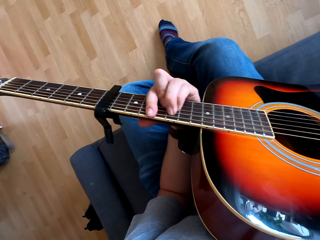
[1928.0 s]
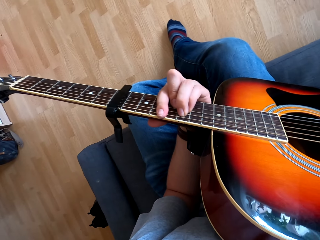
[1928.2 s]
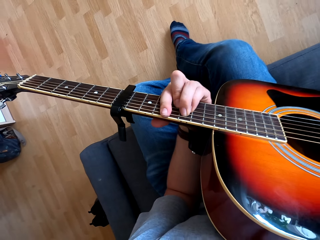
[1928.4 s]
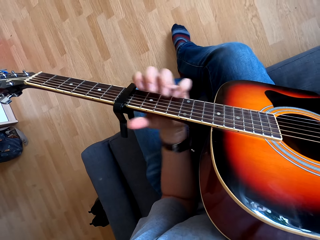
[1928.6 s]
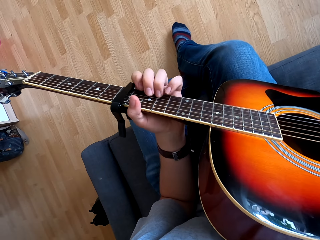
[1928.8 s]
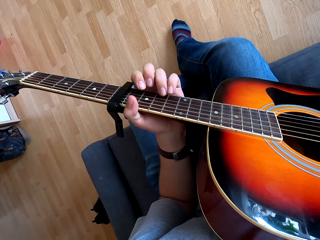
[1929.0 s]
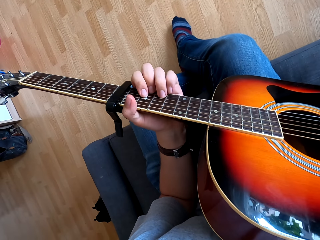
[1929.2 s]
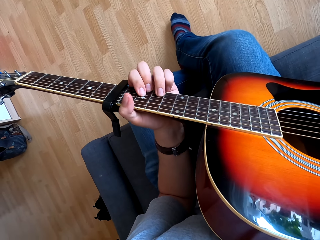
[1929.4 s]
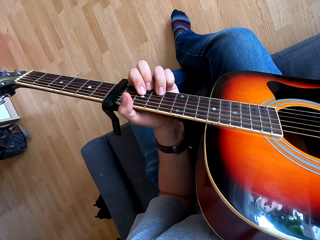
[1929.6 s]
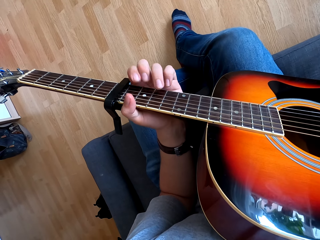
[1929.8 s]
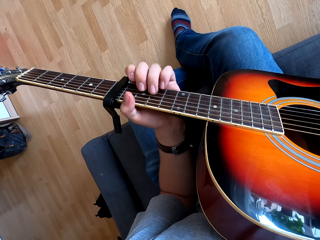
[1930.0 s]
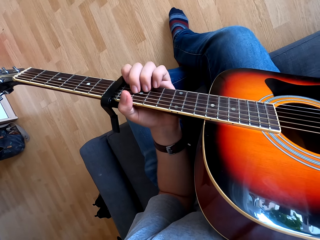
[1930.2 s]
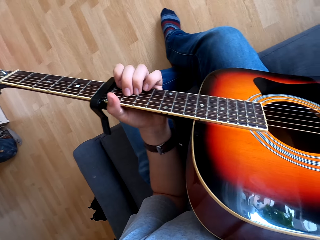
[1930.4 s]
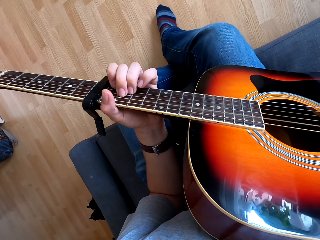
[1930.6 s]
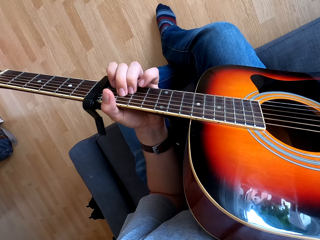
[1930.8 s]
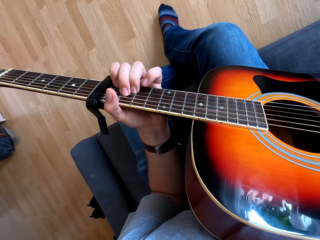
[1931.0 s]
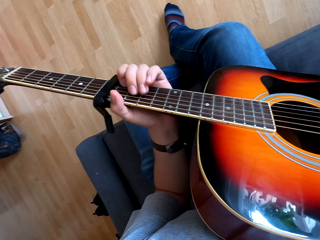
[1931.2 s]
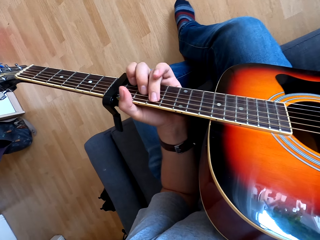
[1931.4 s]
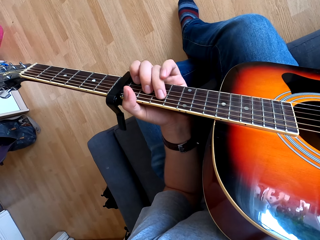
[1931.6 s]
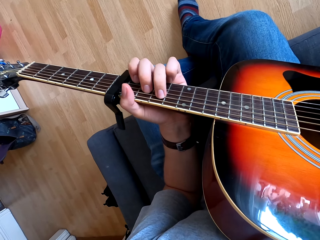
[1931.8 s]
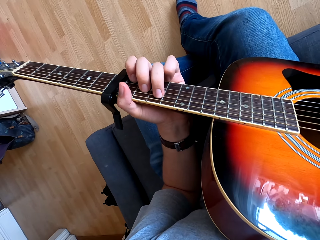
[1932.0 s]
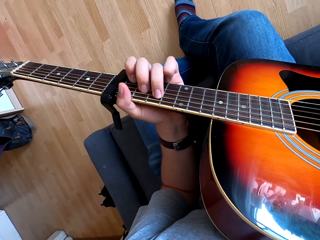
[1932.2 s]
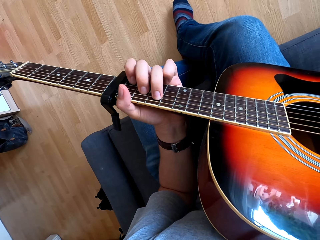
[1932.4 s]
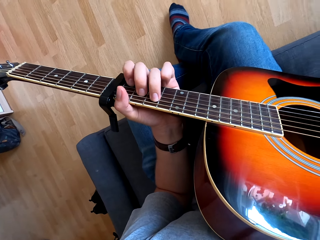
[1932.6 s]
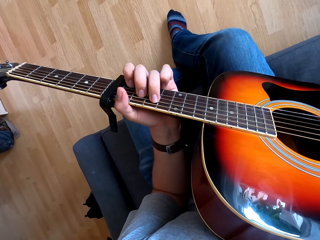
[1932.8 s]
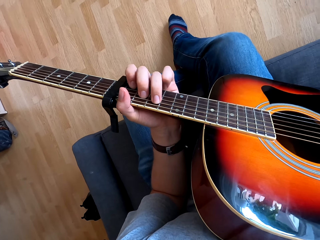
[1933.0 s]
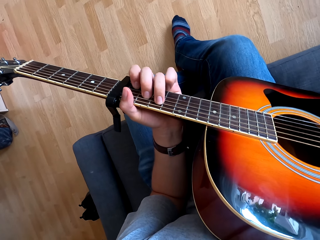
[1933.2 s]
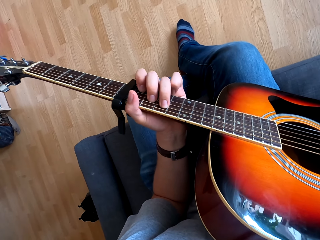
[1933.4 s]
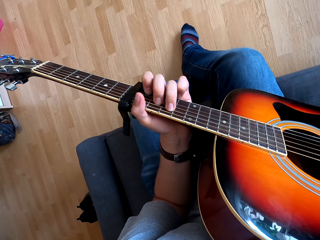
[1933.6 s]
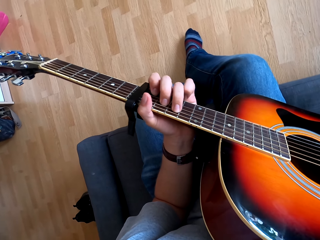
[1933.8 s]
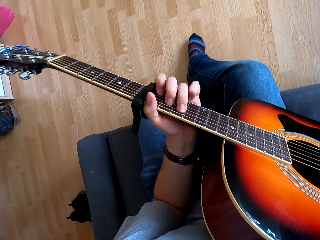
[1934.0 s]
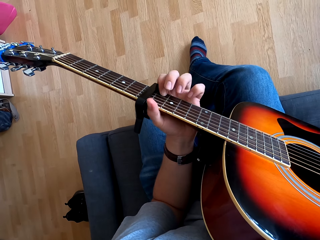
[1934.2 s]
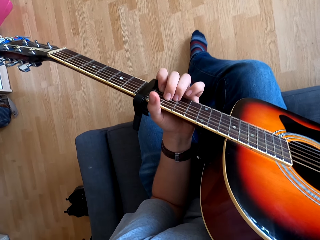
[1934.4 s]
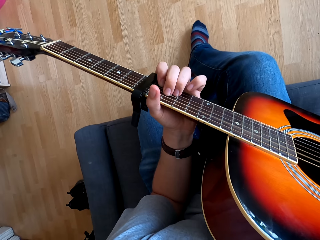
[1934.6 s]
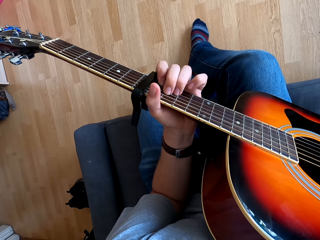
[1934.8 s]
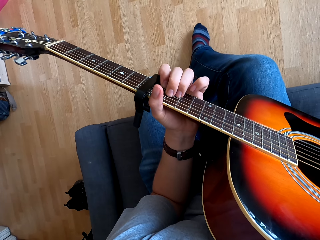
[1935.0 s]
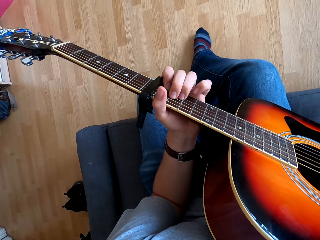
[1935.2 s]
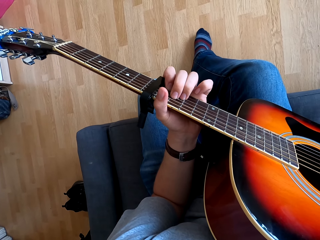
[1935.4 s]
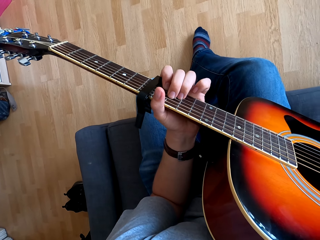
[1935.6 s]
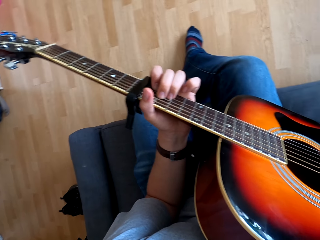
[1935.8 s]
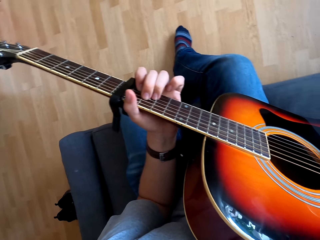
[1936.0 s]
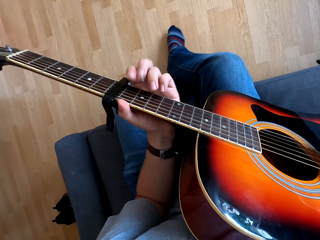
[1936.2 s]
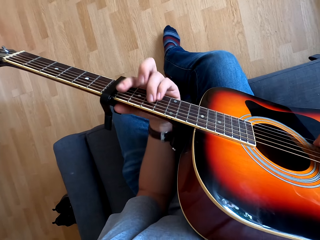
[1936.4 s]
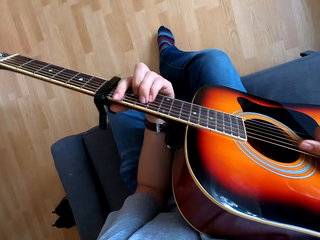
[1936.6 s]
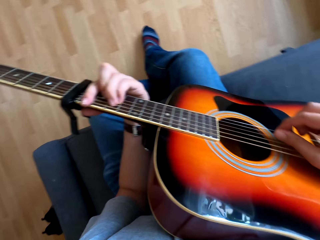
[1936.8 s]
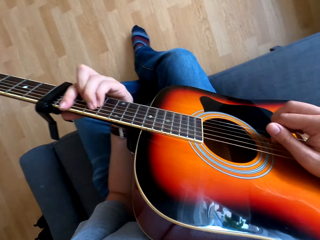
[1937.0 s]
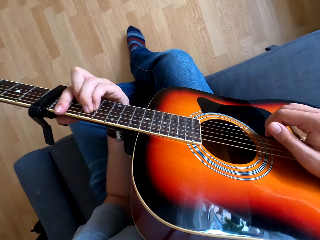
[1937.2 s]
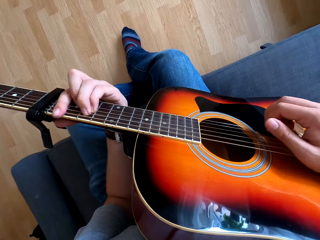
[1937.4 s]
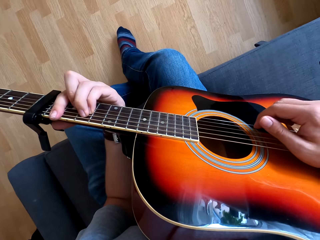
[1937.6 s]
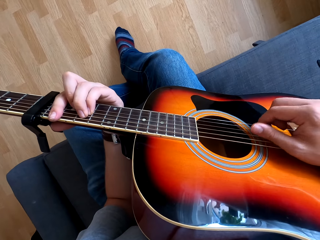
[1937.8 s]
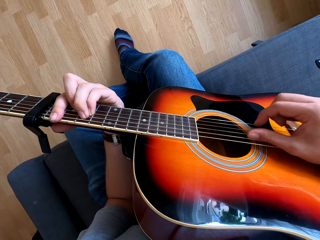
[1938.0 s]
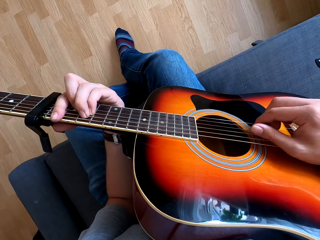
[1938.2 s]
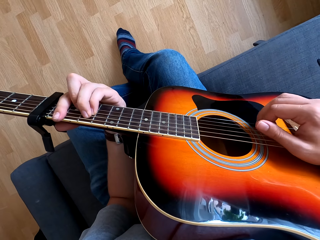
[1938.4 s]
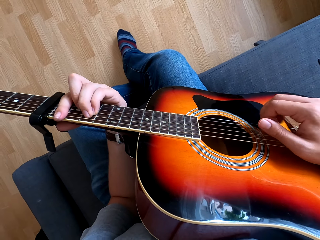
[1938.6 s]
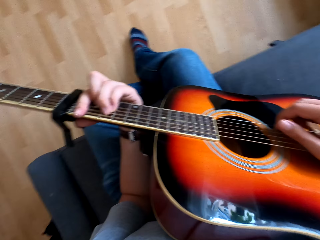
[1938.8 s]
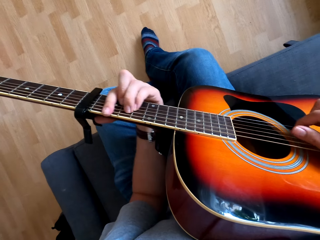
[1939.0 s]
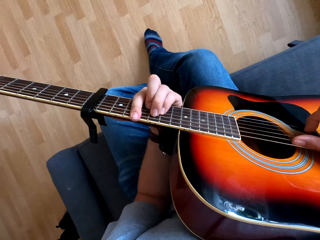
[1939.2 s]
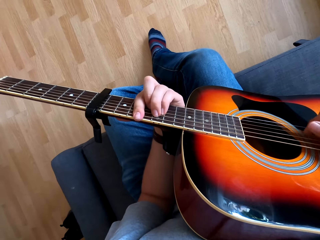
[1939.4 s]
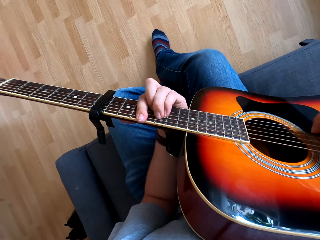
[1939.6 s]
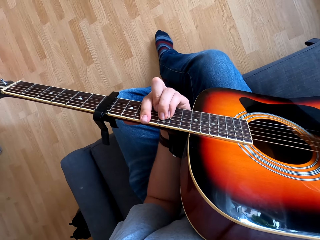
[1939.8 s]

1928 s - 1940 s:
The camera wearer touches the guitar. They play the guitar.

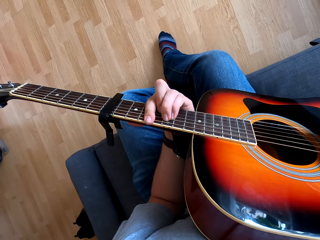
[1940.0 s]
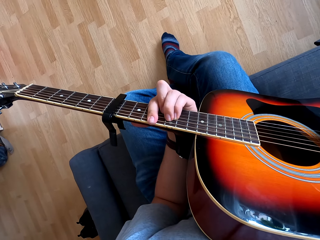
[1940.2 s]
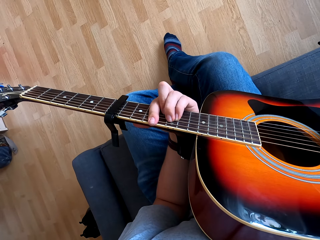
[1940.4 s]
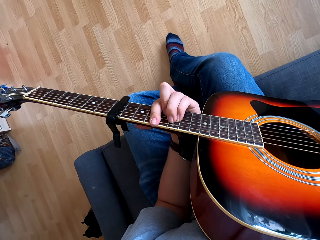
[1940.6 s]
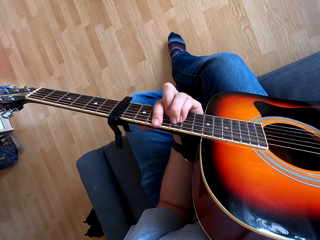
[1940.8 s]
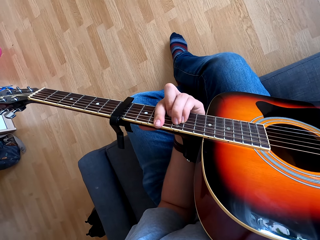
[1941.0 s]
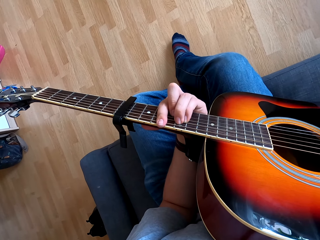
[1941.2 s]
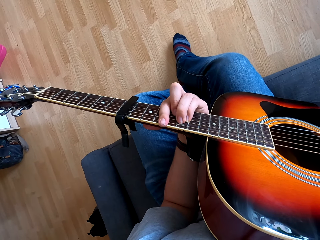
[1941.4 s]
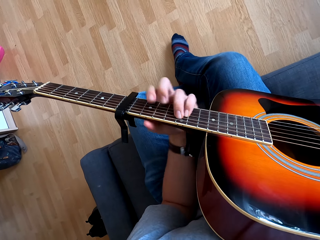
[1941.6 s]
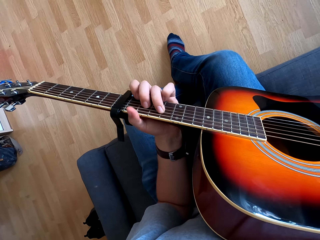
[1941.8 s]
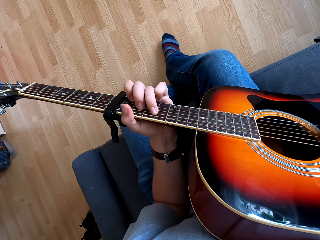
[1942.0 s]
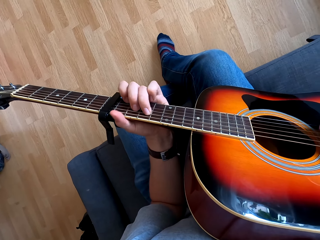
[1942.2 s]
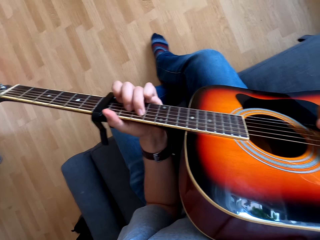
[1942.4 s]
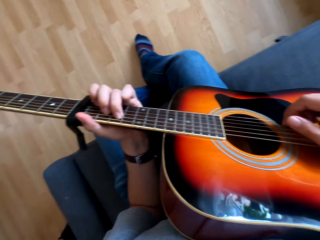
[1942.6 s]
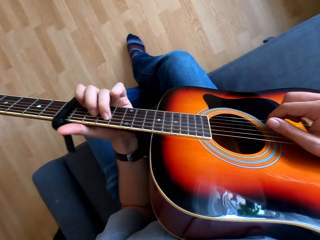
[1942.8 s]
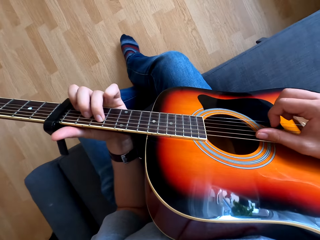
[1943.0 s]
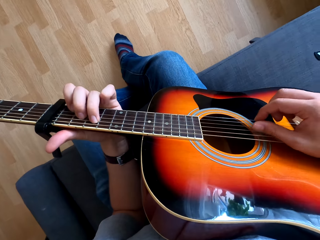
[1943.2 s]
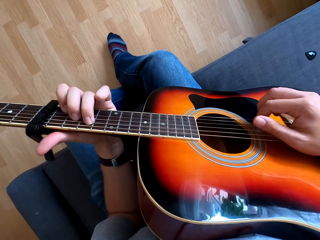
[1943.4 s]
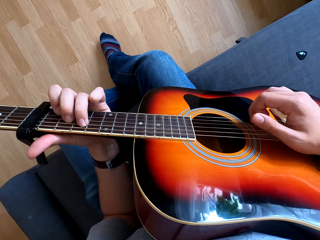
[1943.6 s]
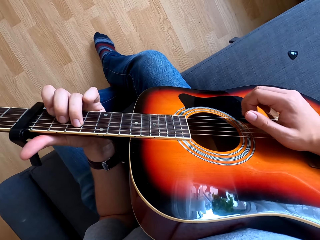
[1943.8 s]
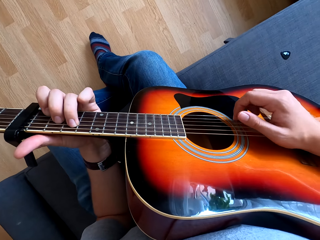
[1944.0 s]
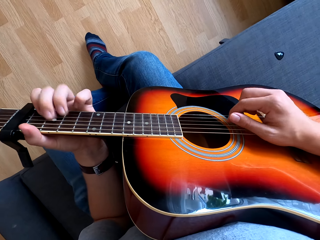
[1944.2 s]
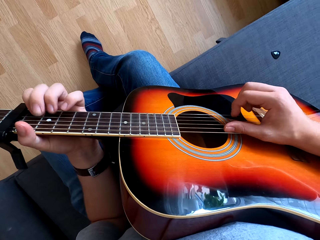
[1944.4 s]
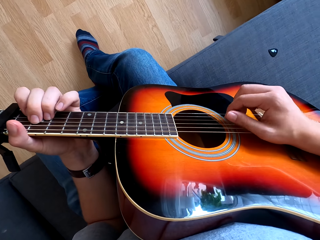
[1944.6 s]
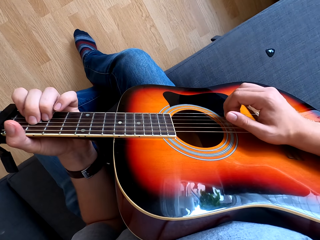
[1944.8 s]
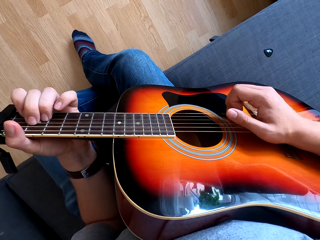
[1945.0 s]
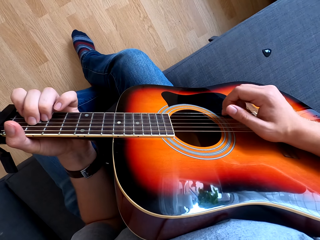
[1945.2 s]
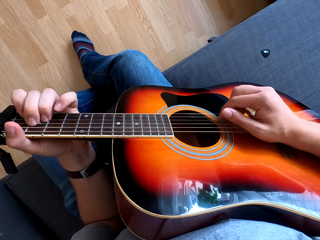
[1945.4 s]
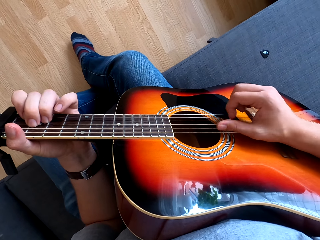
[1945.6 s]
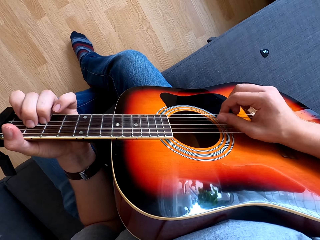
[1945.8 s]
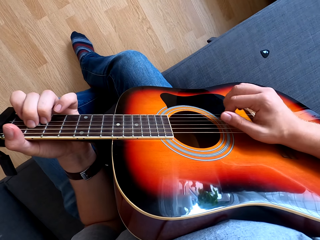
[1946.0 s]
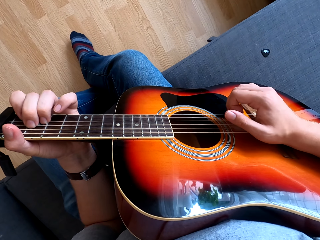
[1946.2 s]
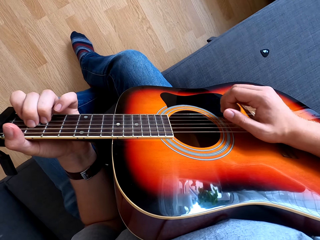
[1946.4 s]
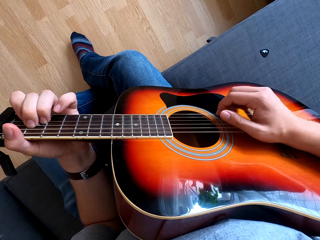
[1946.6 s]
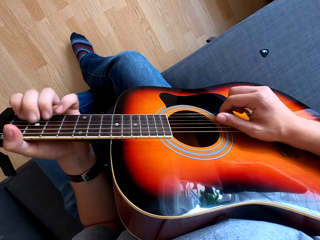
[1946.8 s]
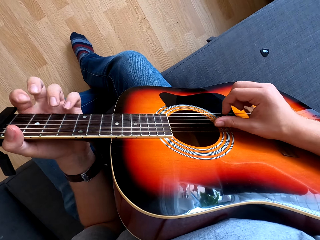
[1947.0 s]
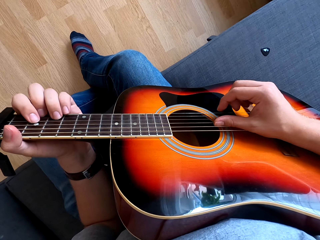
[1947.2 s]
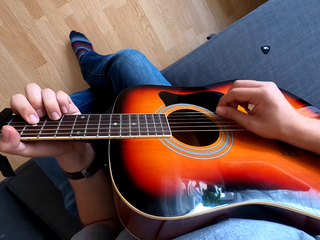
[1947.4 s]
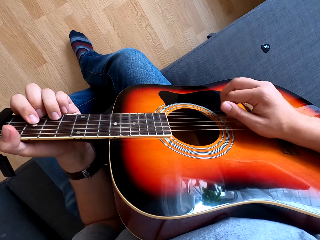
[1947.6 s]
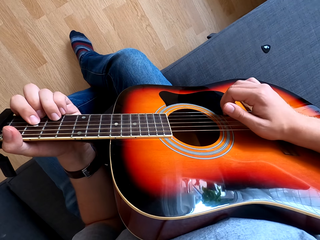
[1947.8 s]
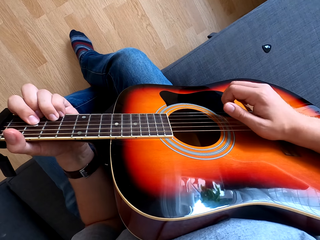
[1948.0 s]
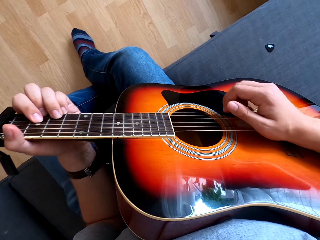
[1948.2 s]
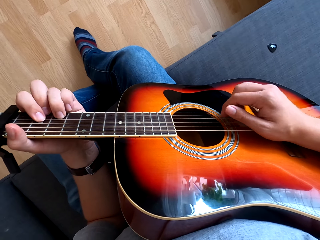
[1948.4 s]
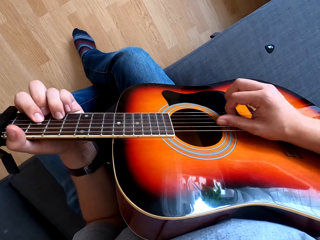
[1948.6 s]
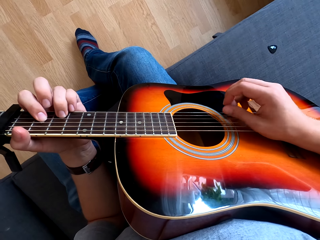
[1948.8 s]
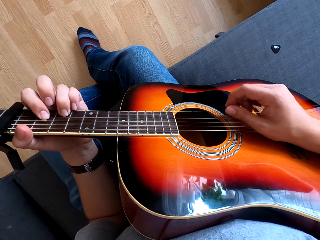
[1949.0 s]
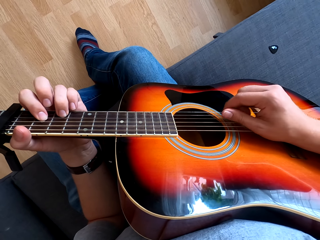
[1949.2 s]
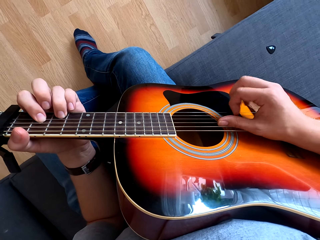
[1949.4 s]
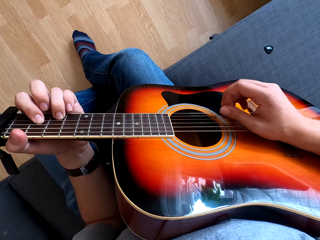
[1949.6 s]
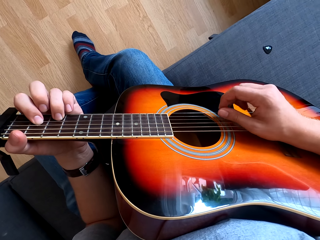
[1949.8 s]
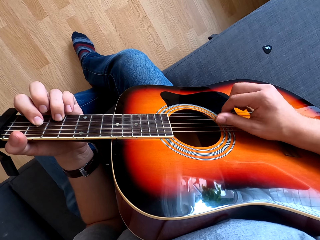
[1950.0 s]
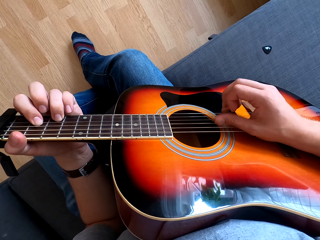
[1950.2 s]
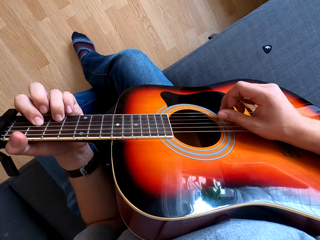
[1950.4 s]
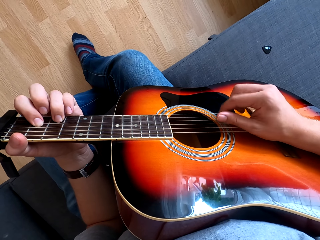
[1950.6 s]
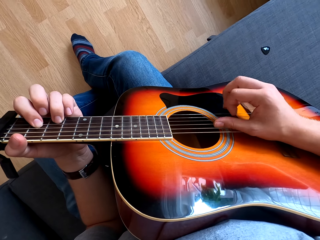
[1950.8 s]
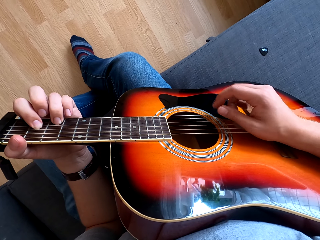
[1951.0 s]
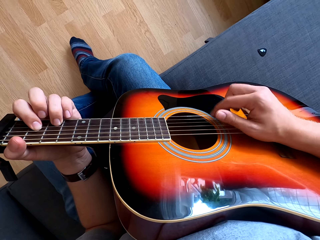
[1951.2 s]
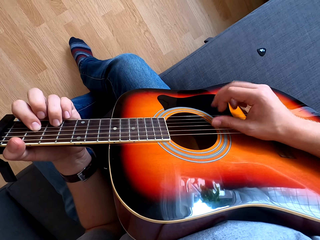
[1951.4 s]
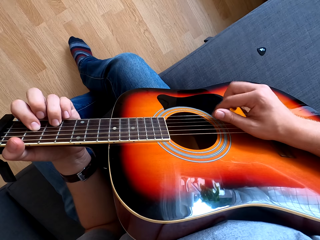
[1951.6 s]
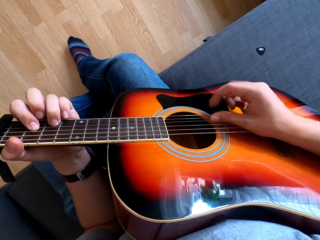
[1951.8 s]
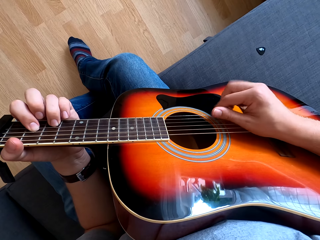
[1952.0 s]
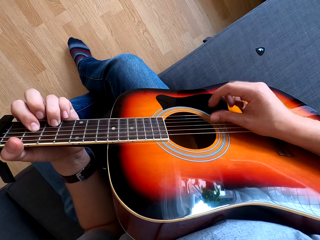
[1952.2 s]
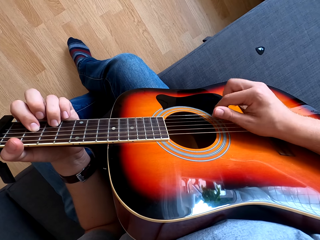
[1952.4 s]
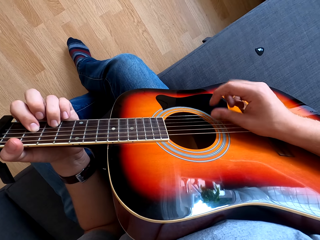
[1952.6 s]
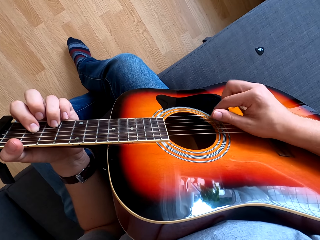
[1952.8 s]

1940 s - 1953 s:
The camera wearer touches the guitar.
